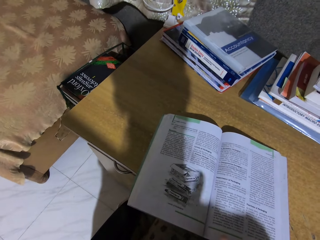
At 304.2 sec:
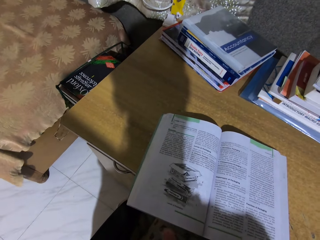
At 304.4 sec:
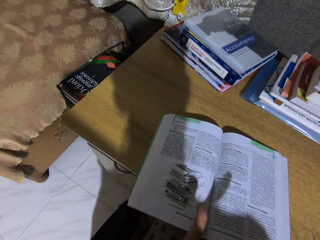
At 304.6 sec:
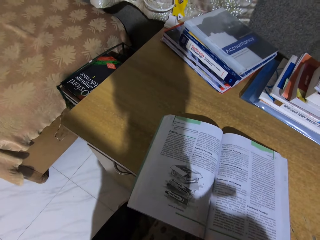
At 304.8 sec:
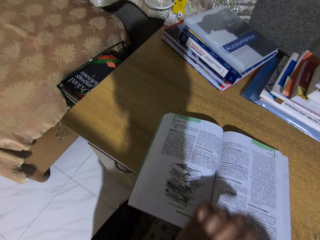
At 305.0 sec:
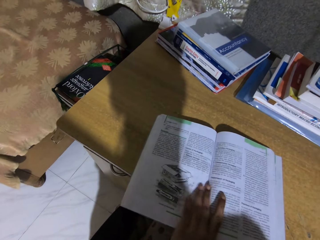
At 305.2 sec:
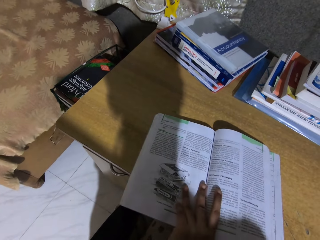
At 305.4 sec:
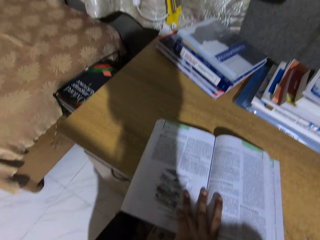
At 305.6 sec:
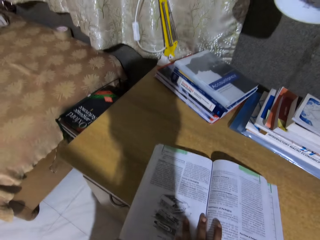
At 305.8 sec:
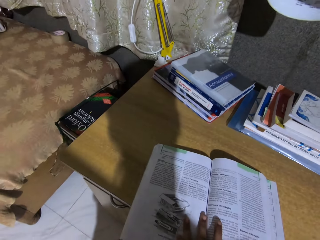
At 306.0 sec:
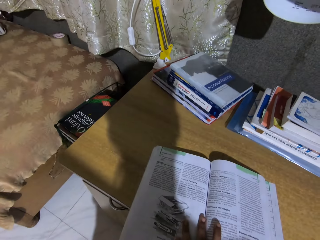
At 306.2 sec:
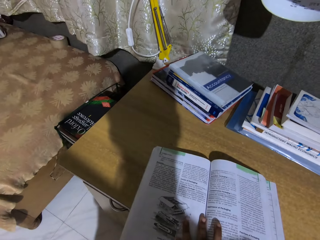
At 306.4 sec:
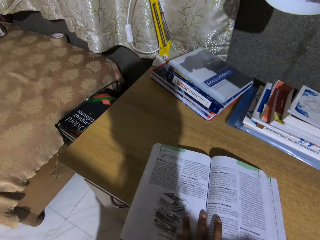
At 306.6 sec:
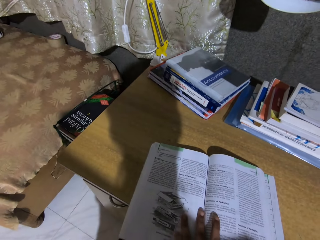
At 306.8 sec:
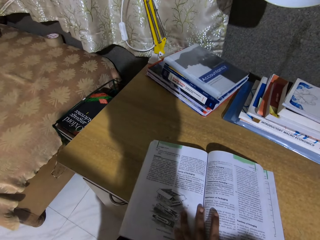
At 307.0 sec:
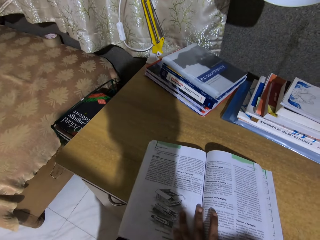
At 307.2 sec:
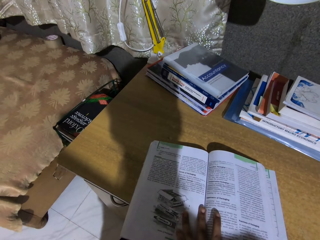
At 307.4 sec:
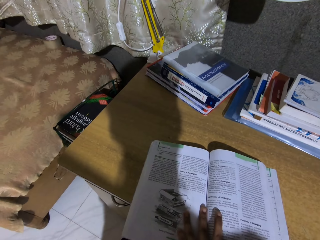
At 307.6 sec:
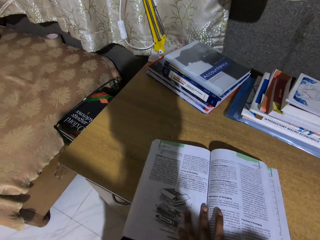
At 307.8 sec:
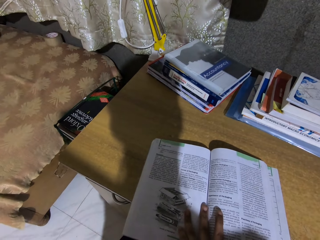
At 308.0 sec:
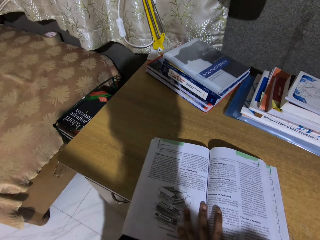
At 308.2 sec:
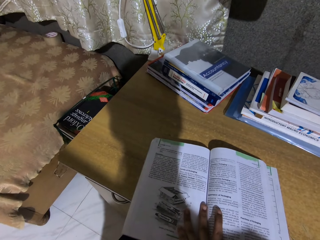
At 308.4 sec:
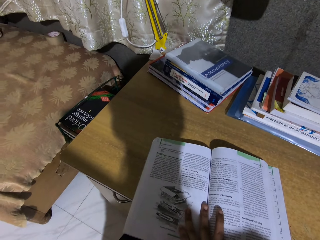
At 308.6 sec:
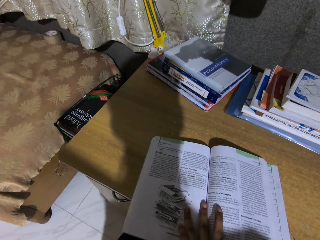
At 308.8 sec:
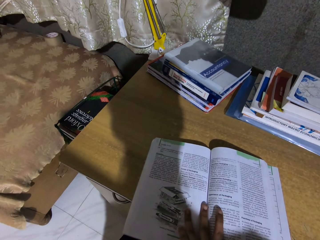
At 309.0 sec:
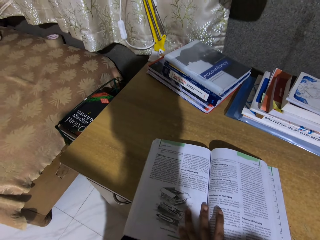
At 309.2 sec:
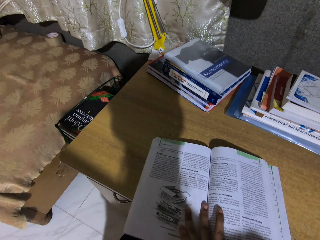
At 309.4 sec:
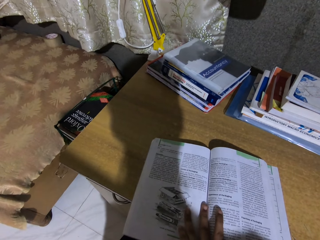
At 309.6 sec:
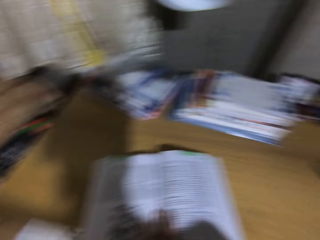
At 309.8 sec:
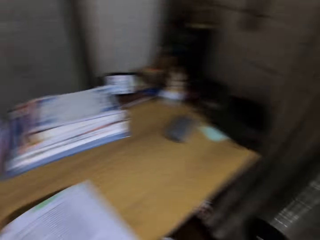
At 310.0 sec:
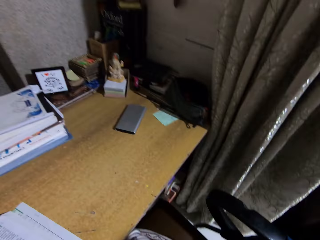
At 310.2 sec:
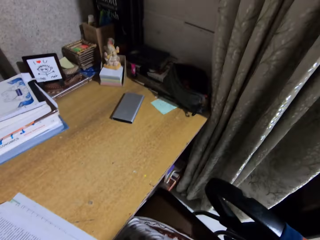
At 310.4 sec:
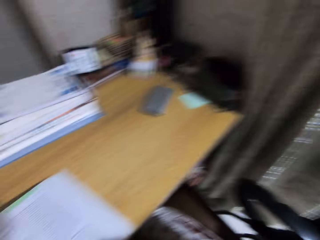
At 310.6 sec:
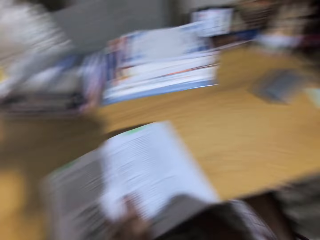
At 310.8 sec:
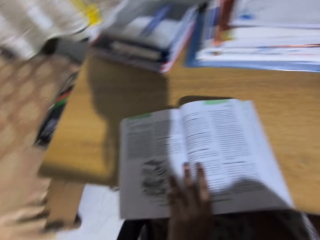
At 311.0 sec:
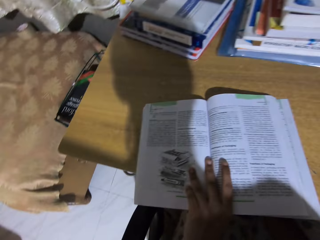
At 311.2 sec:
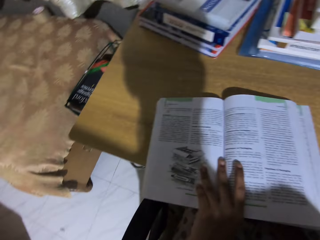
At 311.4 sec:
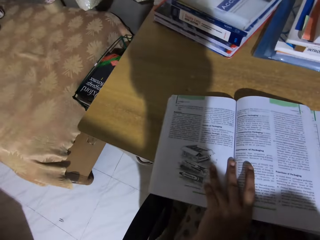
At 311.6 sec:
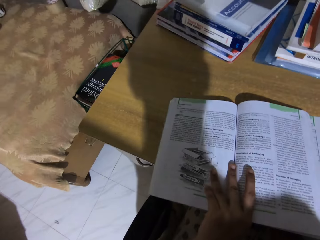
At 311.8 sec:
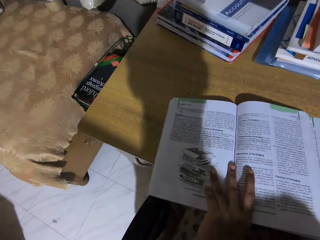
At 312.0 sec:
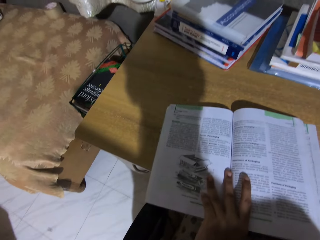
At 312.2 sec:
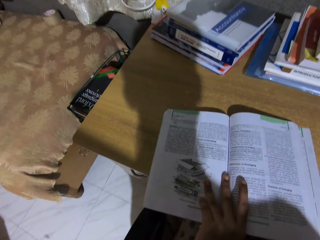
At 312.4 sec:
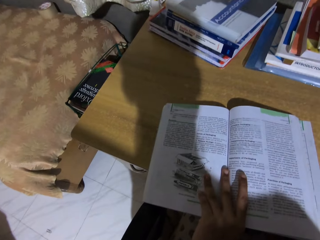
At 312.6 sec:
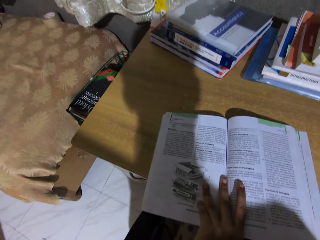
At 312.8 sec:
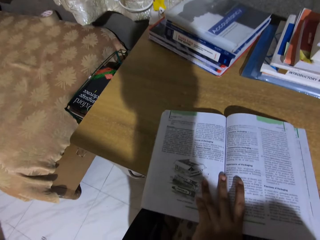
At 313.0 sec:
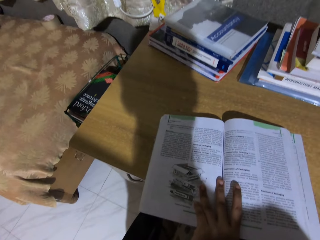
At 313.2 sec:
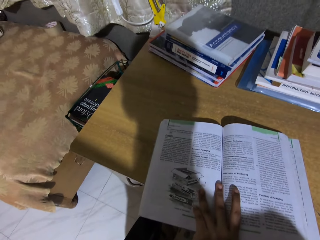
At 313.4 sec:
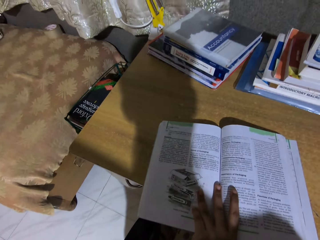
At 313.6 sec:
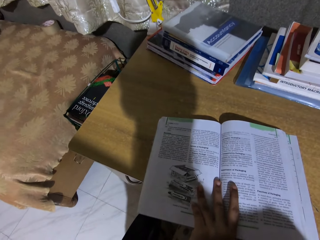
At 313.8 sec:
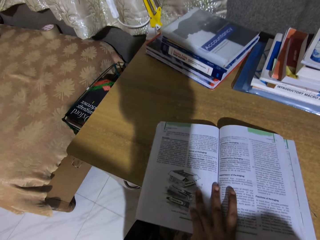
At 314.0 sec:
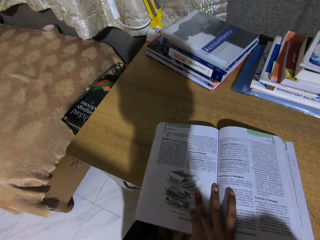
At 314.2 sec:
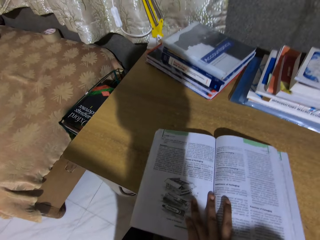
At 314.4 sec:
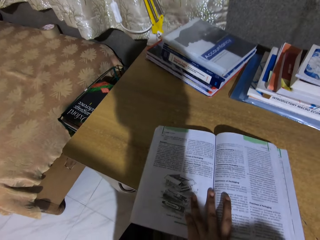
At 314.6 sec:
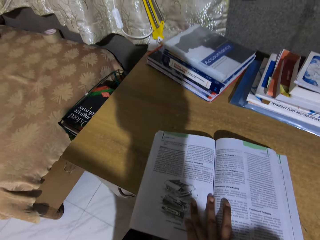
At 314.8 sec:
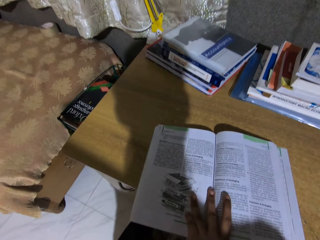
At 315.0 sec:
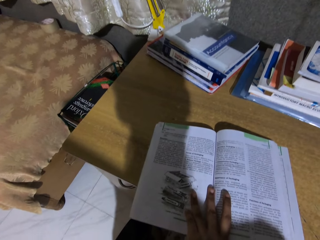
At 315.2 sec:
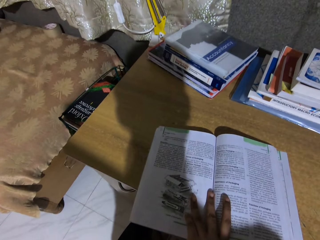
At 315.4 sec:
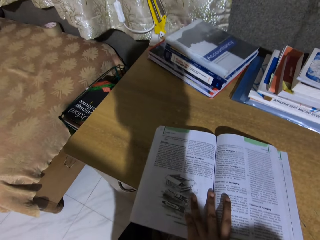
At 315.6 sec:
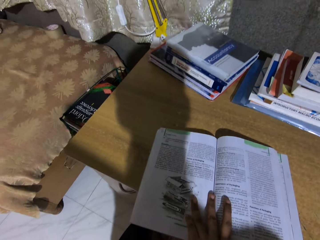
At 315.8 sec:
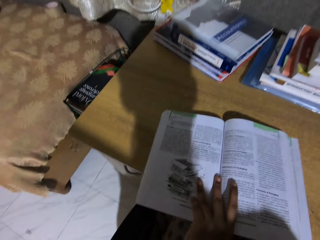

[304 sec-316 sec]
The camera wearer puts a hand on the book. They look around. They read the book.

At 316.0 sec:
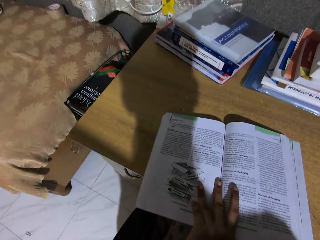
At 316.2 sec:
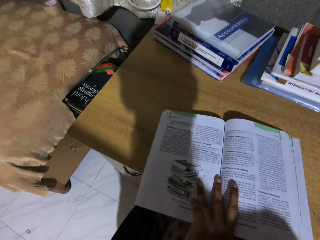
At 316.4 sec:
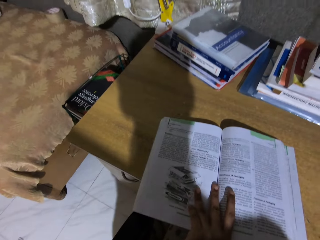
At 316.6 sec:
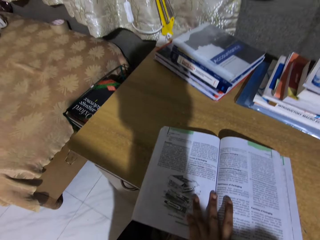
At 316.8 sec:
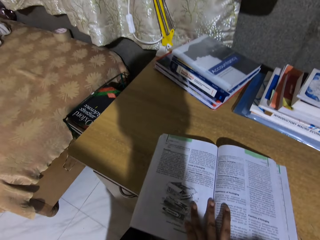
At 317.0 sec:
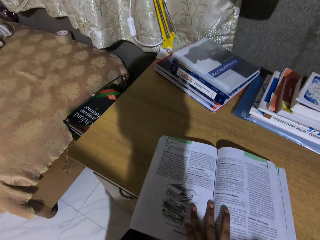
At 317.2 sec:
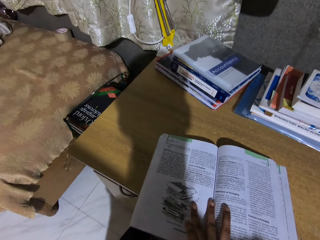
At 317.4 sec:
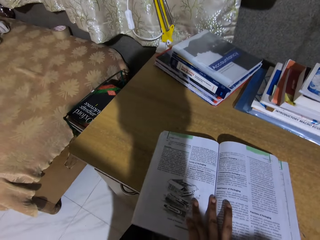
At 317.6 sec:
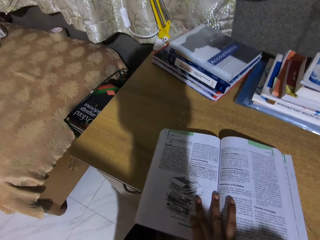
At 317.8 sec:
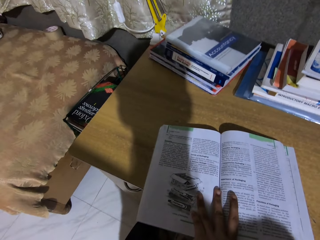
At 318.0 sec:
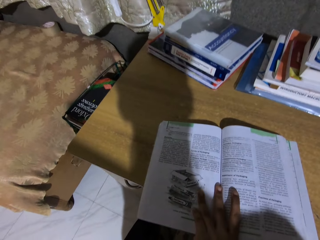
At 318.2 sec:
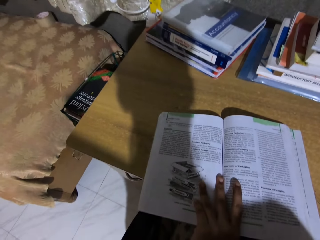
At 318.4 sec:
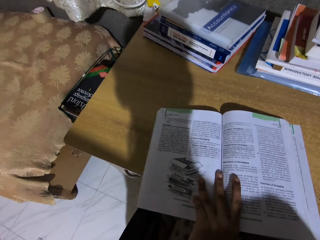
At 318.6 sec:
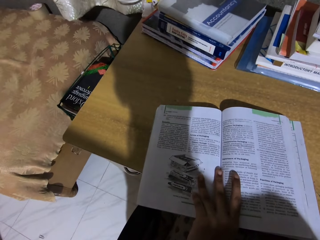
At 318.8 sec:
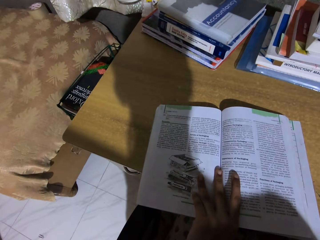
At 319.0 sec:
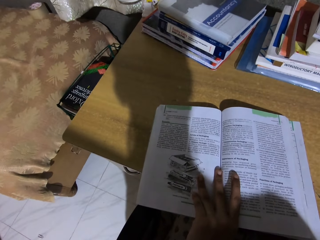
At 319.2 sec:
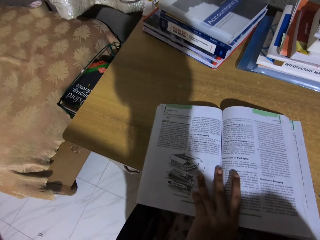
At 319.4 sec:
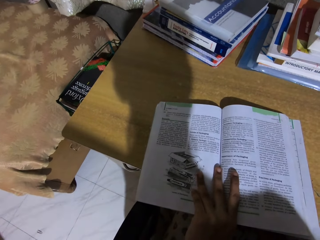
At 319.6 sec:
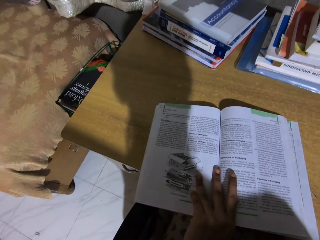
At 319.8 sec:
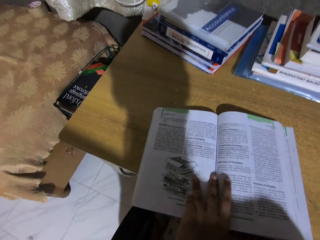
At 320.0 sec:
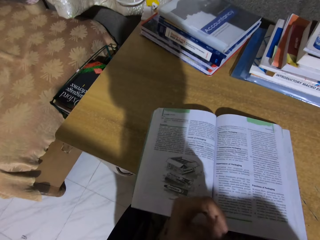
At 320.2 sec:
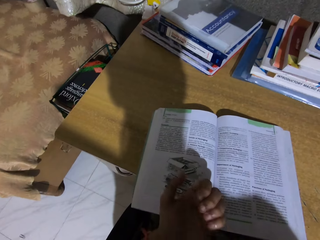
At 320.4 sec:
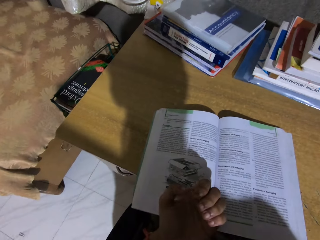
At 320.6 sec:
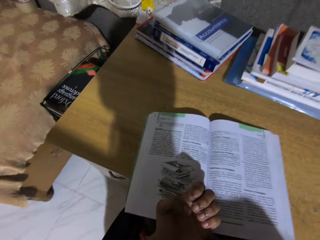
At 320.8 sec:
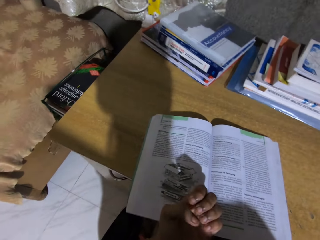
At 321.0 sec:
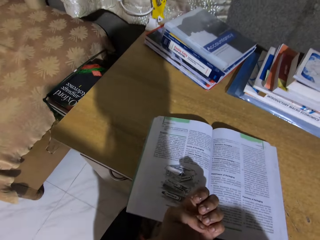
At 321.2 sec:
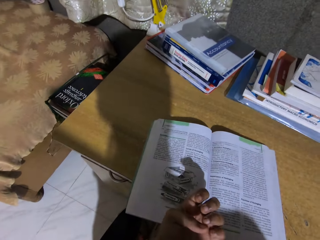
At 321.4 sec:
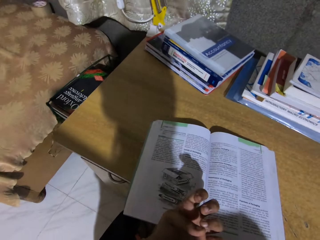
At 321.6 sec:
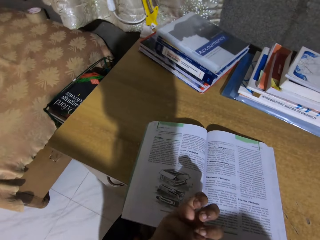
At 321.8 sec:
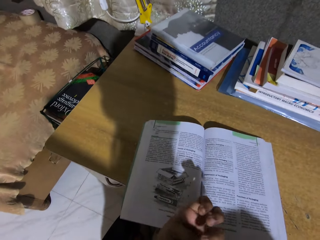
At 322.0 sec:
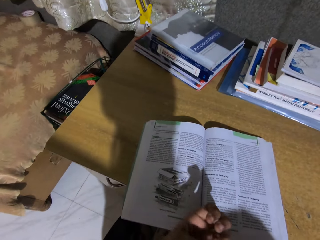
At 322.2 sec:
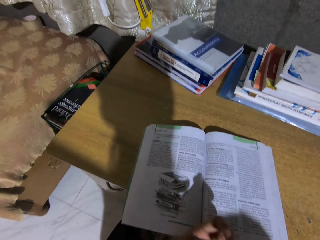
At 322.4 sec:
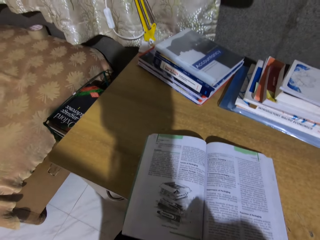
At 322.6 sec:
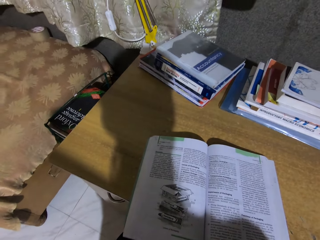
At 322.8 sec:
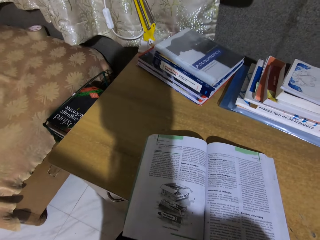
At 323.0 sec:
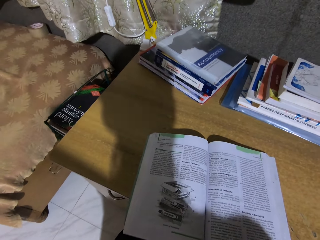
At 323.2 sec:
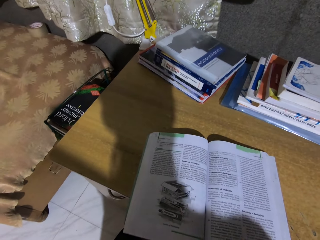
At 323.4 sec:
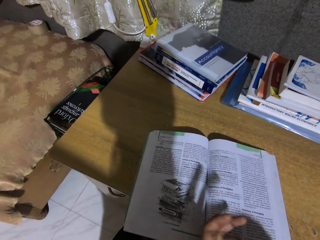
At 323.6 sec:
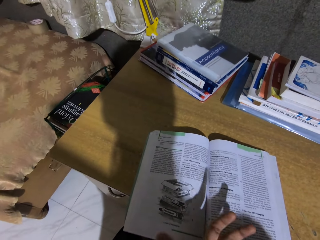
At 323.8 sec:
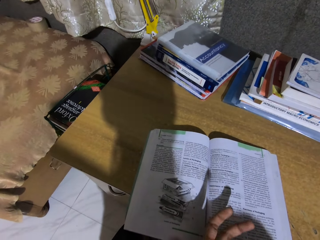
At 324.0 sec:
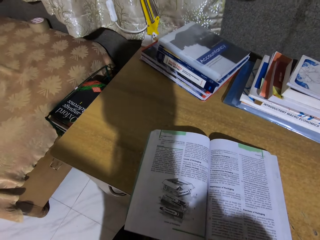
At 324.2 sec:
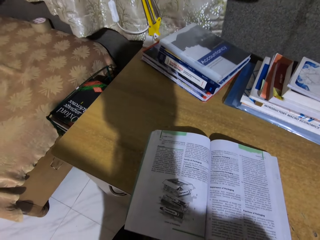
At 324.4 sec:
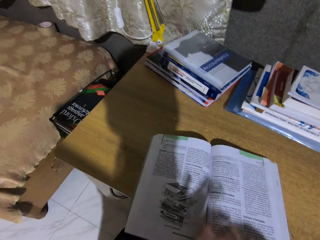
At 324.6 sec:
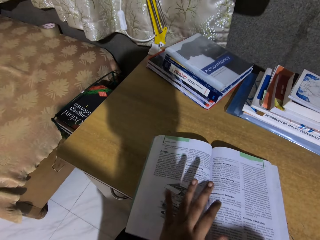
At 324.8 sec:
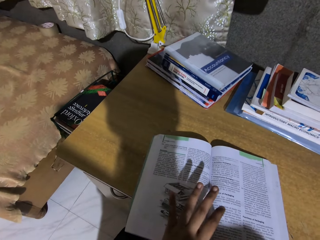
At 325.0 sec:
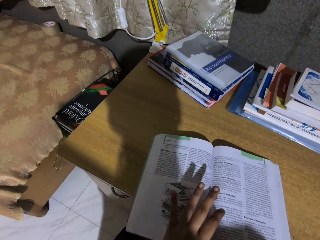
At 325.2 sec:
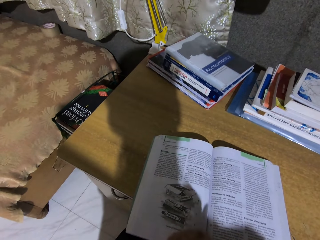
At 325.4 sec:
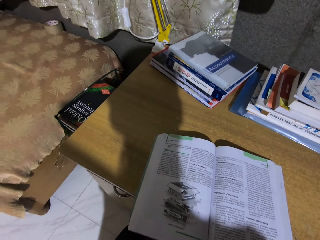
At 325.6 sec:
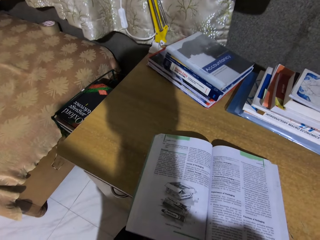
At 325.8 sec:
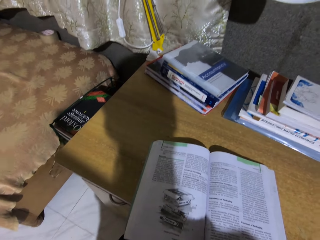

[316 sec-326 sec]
The camera wearer looks at her fingernails.
